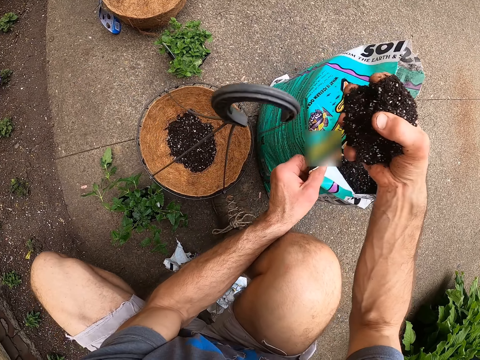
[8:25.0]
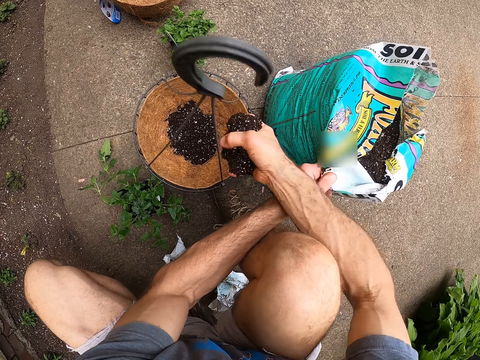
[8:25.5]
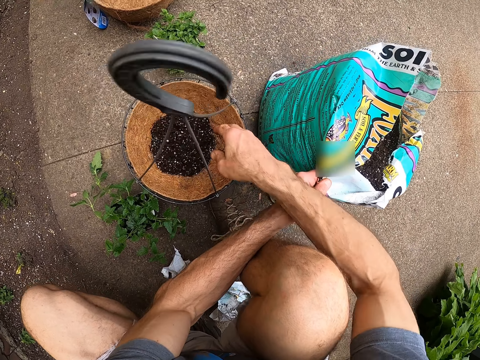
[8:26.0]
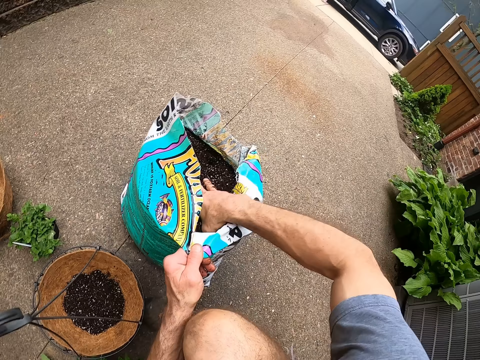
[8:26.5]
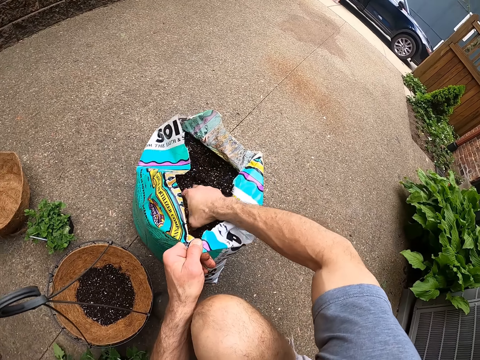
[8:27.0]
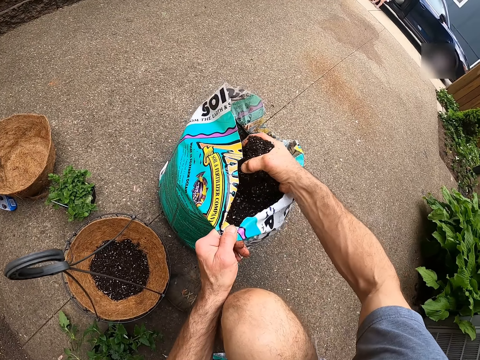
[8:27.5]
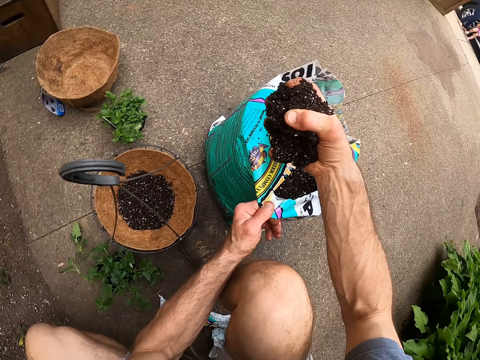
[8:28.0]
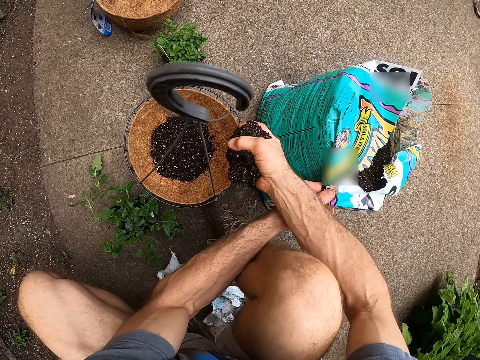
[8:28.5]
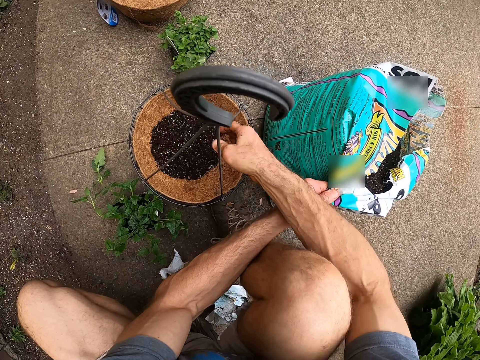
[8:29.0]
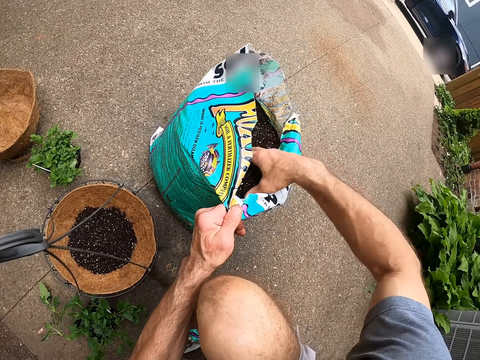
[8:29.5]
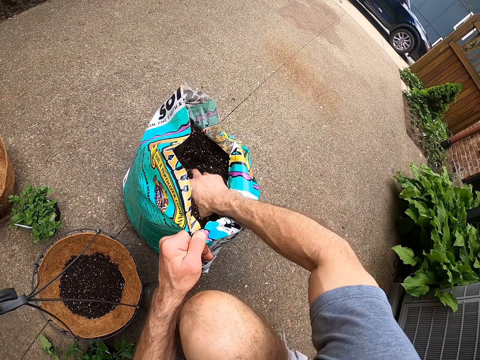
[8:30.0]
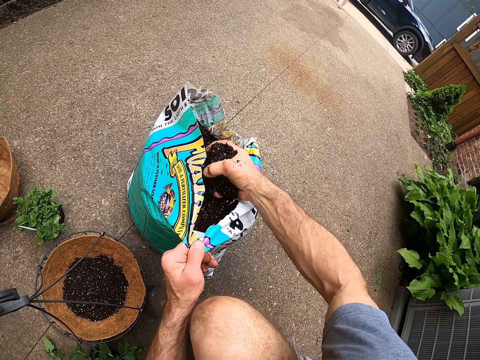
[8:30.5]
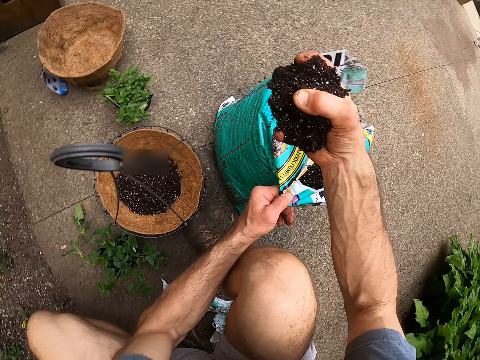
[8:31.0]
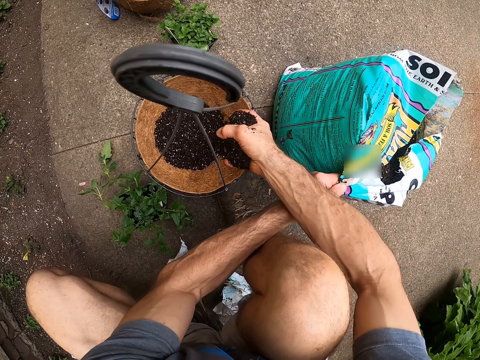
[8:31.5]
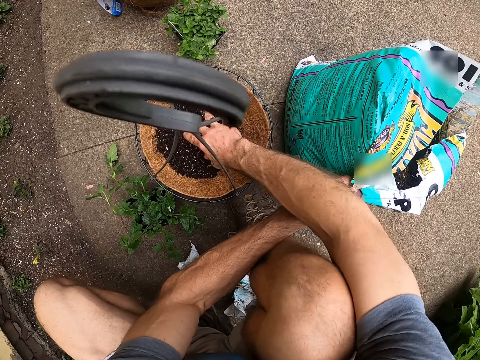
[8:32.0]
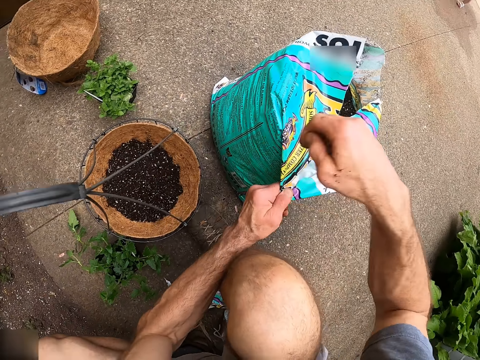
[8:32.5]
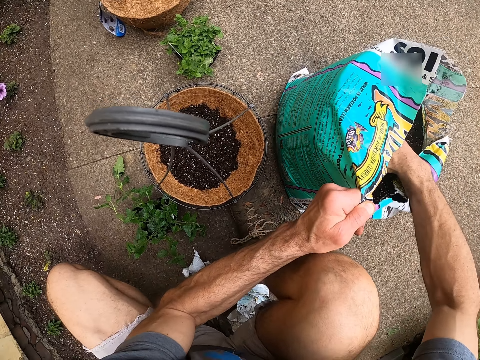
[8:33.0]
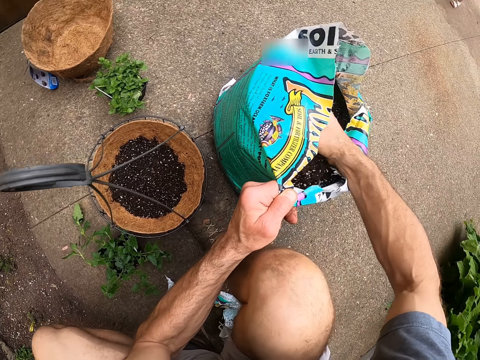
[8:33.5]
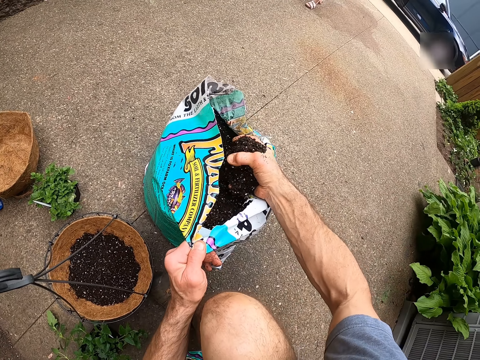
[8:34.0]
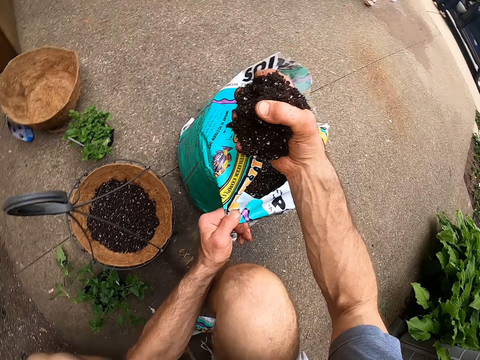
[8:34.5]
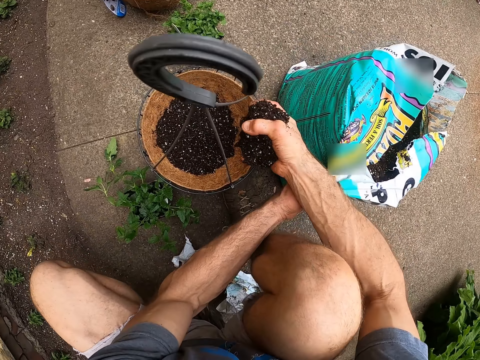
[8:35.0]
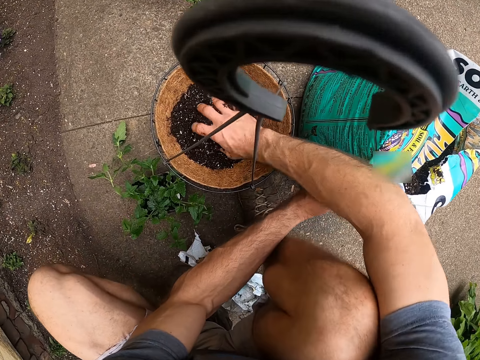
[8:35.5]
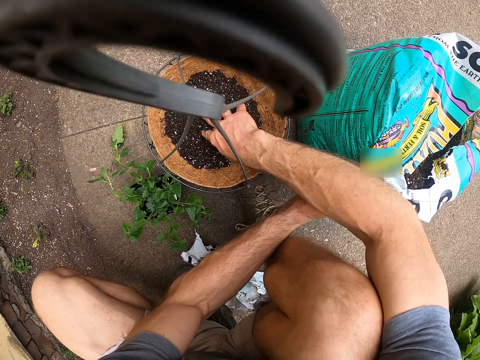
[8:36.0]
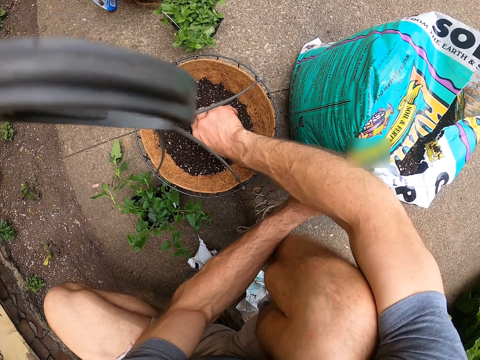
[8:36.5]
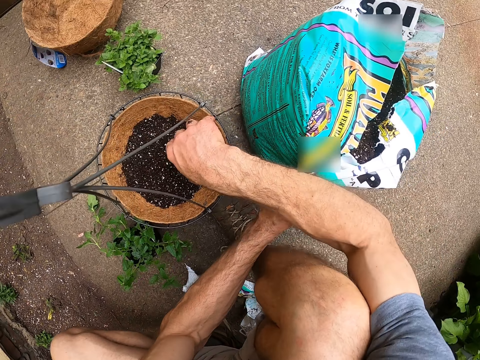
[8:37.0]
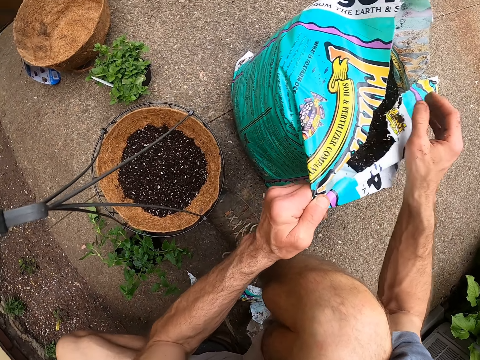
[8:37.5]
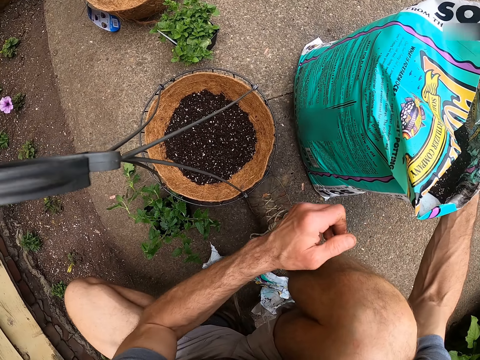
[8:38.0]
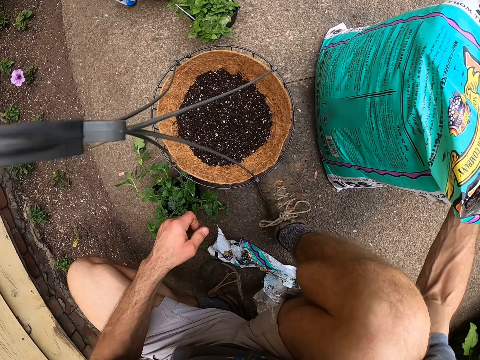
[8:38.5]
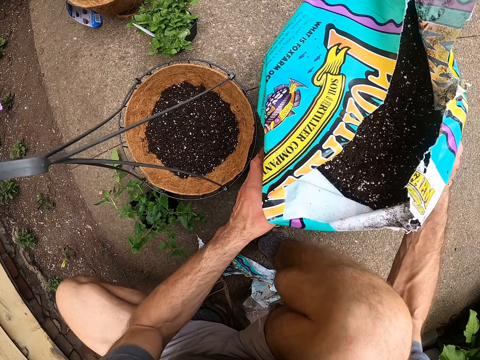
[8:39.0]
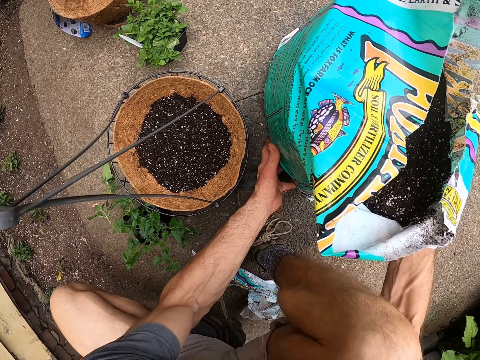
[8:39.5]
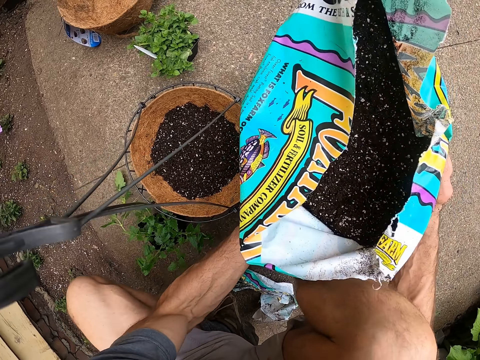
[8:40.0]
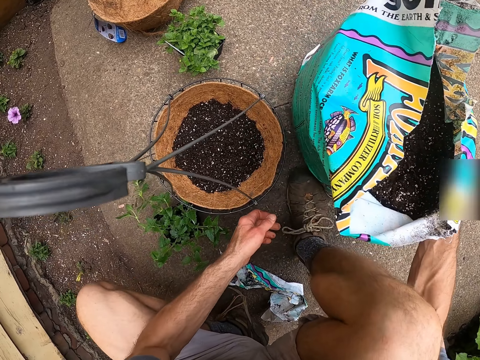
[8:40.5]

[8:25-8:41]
The camera wearer pours the soil in the plant hanger. He scoops the soil from the soil bag with his hands. He pours the soil in the plant hanger. He scoops the soil from the soil bag with his hands. He pours the soil in the plant hanger. He scoops the soil from the soil bag with his hands. He pours the soil in the plant hanger. He adjusts the soil bag on the floor.

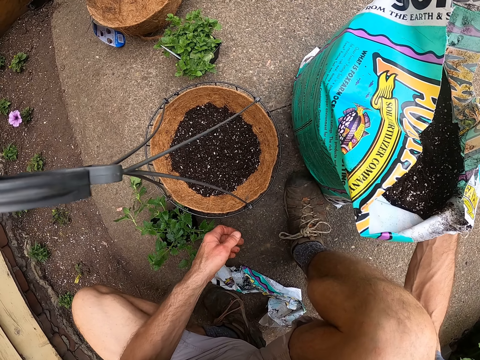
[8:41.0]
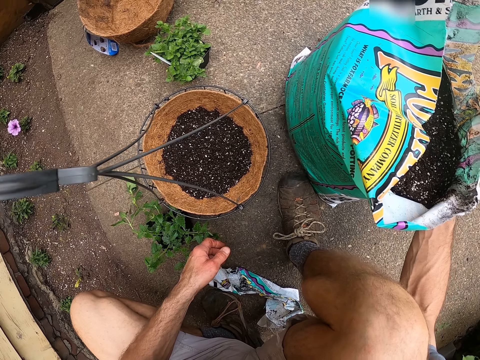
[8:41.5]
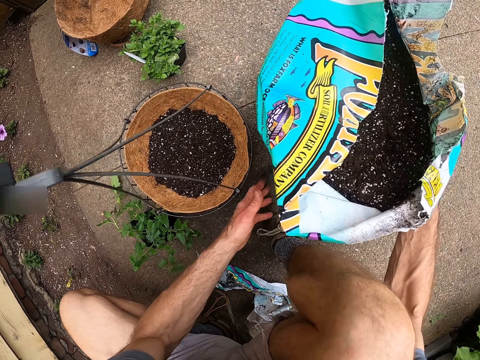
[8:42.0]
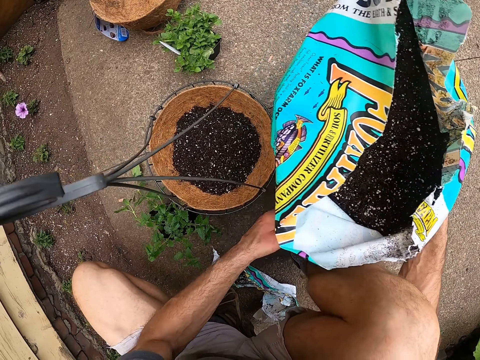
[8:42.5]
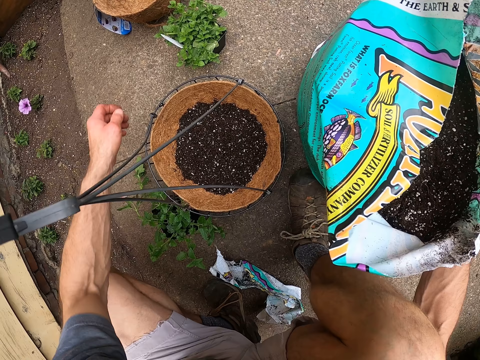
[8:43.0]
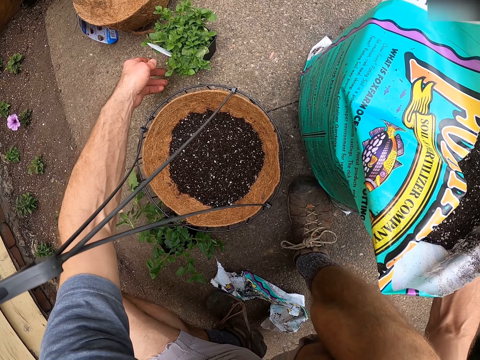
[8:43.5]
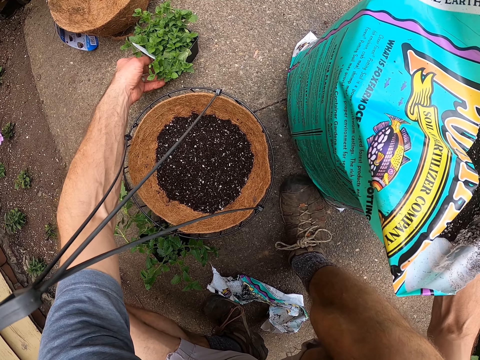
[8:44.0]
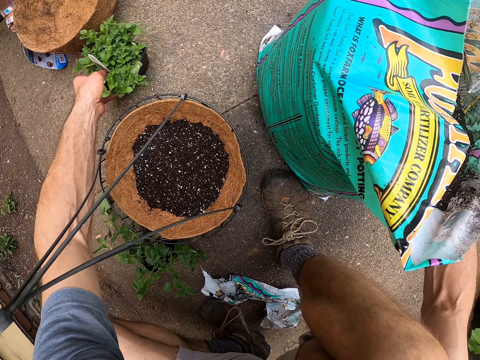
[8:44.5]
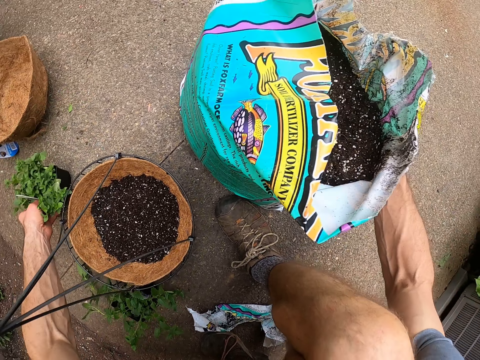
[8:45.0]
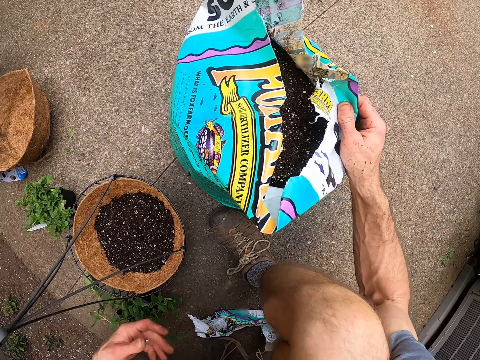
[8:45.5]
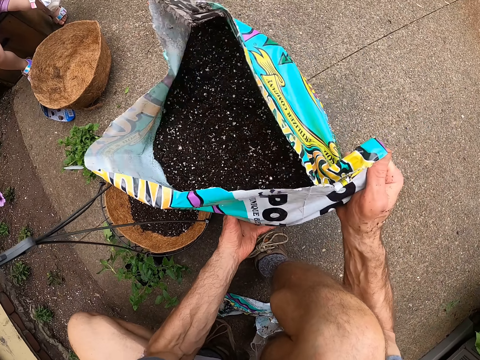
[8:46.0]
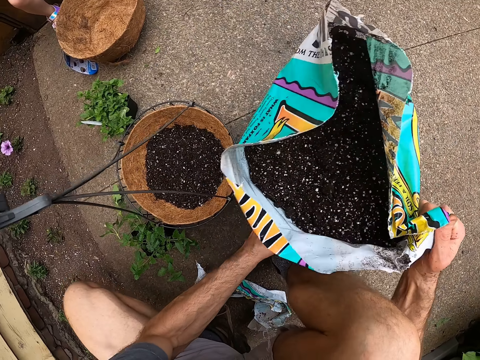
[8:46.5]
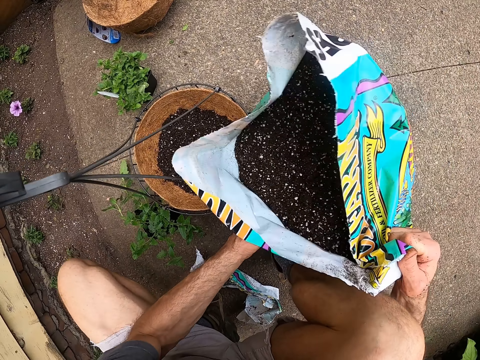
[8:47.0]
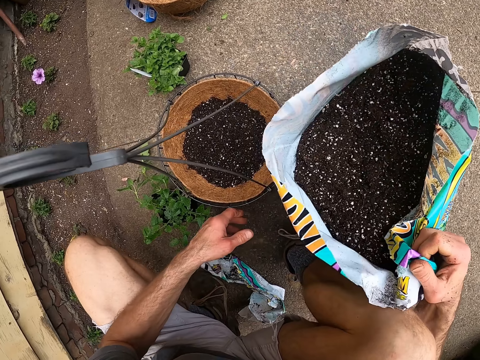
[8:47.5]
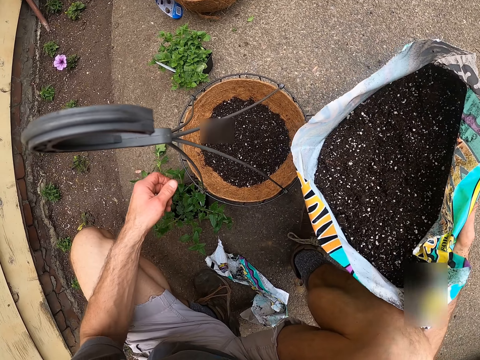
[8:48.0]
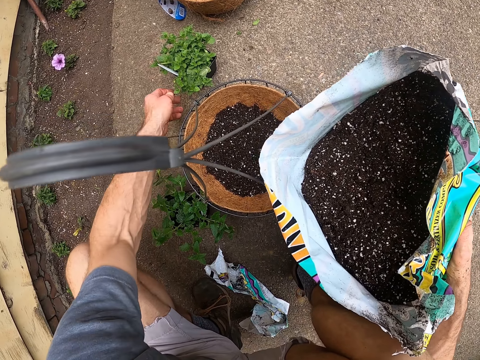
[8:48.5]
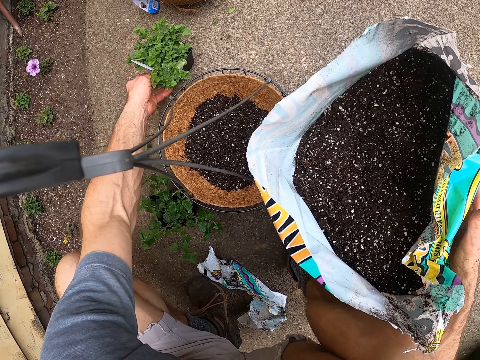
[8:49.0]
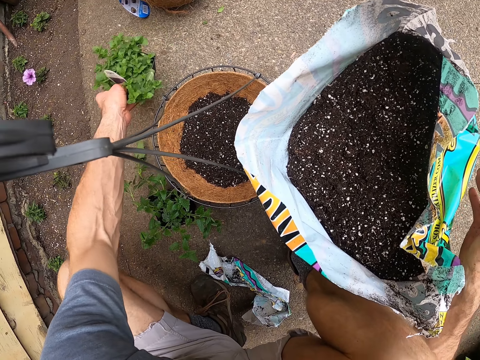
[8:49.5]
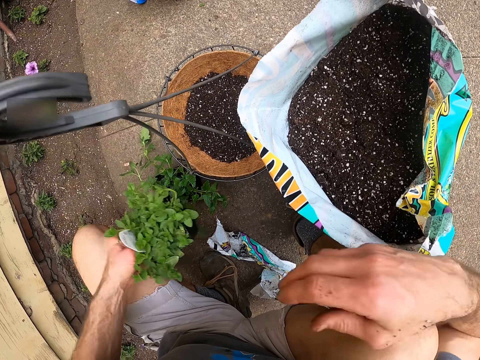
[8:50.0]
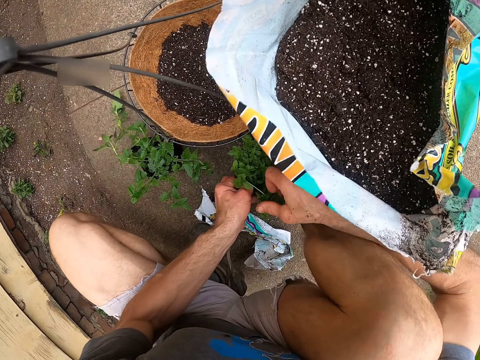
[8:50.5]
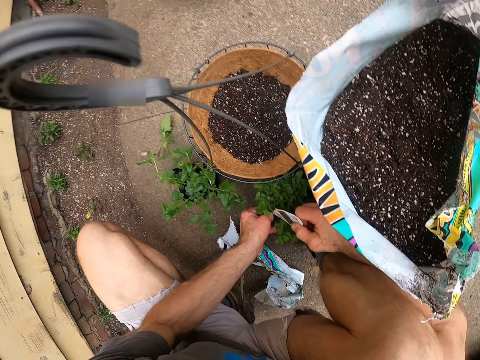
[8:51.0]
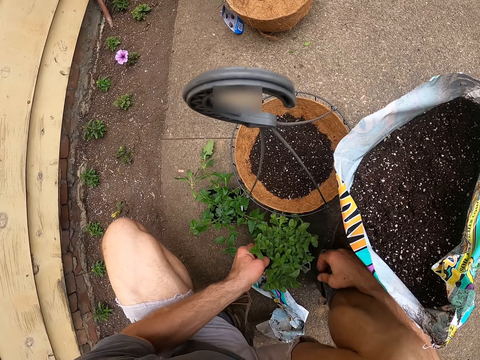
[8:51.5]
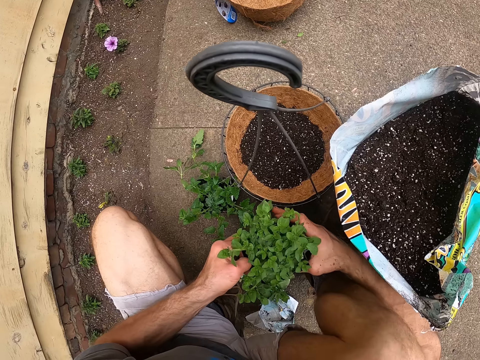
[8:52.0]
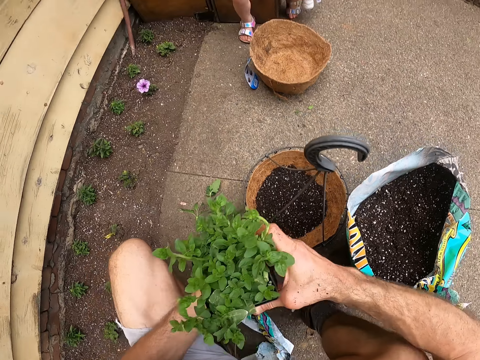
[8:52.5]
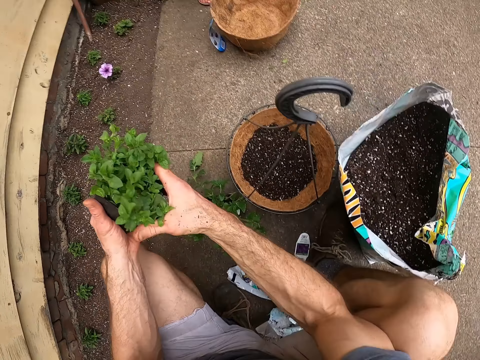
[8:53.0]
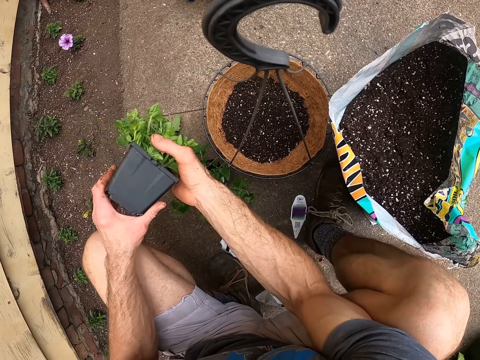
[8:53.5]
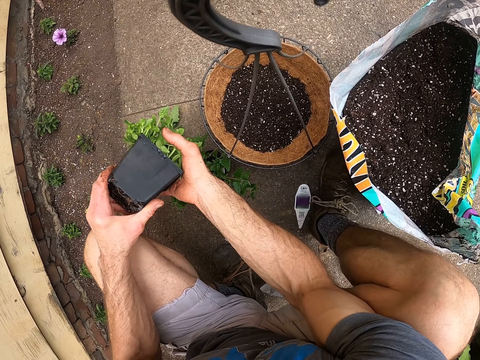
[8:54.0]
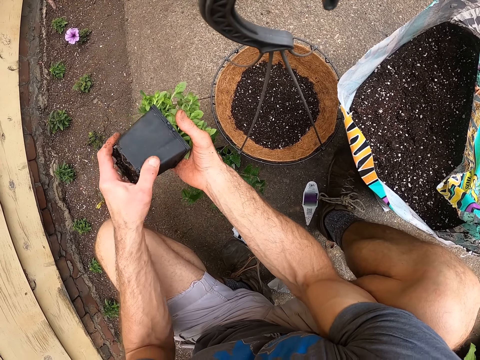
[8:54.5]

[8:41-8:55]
The camera wearer moves one of the small plant pots on the floor. They pick the flower. They adjust the soil bag on the floor. They take the small plant pot on the floor. They place the pot on the floor beside the plant hanger and the soil bag. They remove the tag on the plant in the small pot, throw the tag on the floor, and carry the small pot from the floor. They remove the plant in the small pot.
